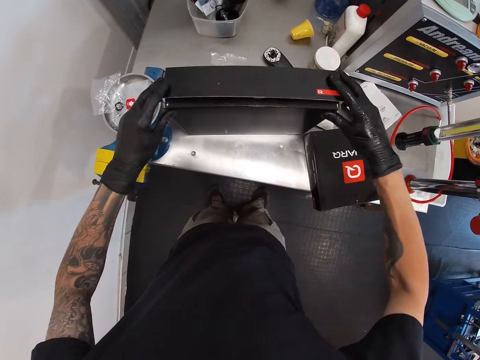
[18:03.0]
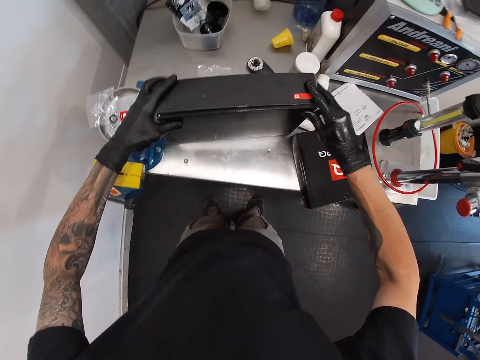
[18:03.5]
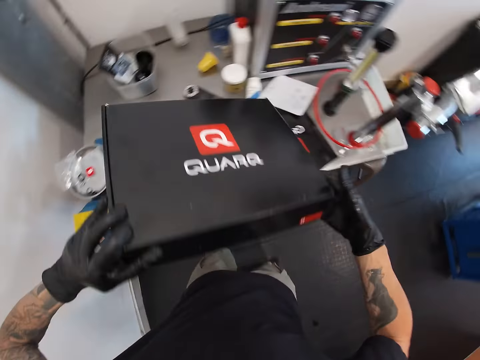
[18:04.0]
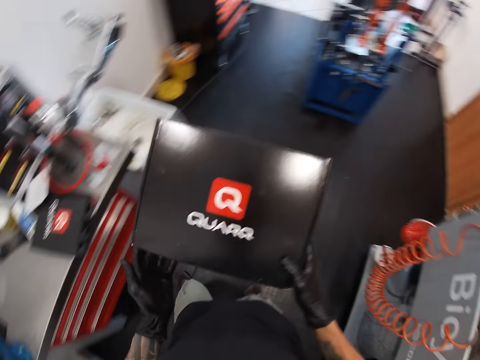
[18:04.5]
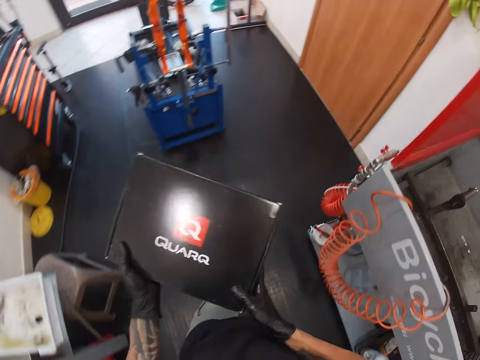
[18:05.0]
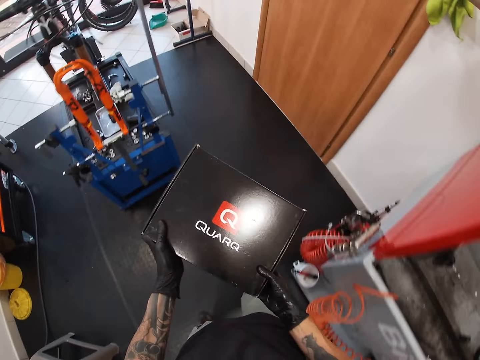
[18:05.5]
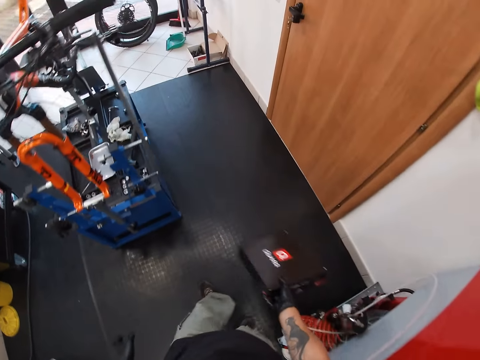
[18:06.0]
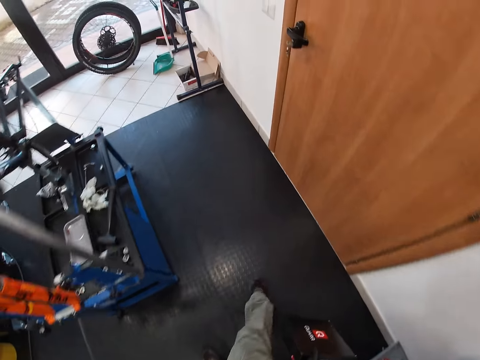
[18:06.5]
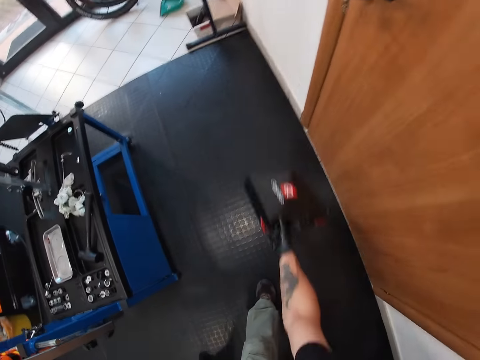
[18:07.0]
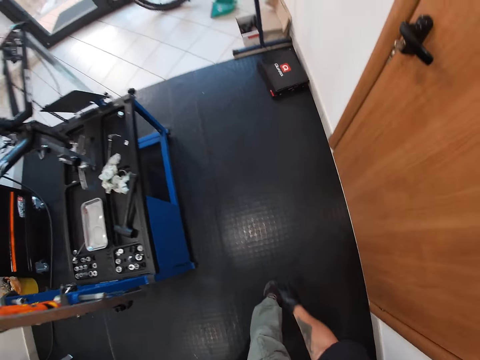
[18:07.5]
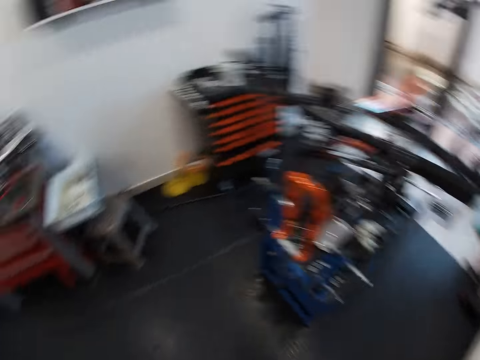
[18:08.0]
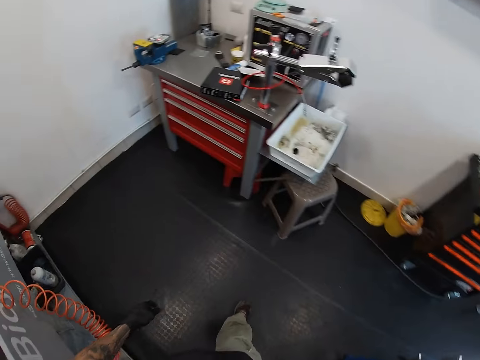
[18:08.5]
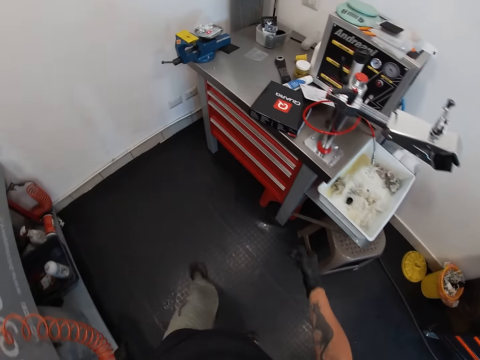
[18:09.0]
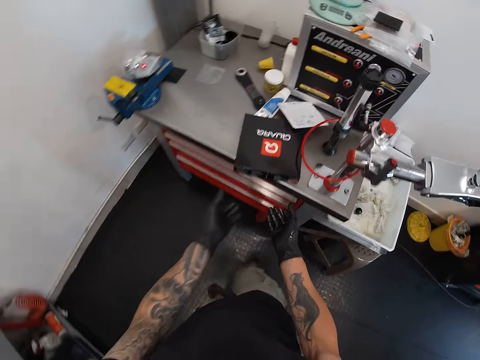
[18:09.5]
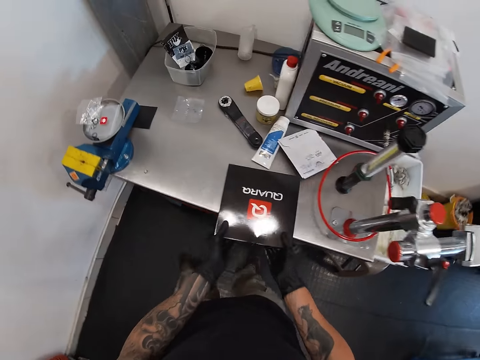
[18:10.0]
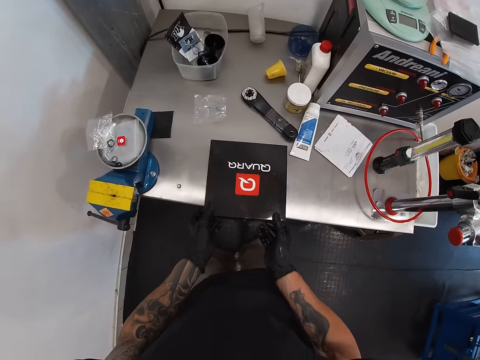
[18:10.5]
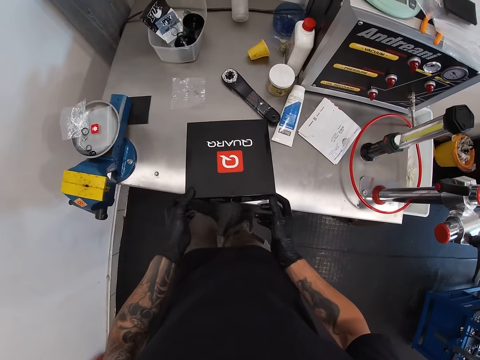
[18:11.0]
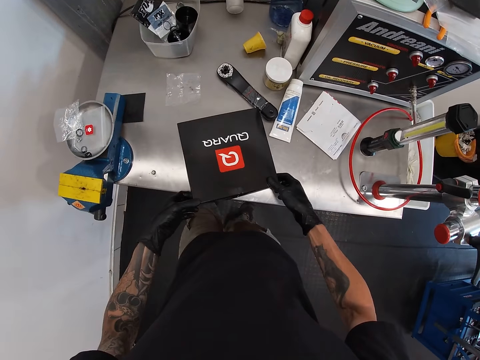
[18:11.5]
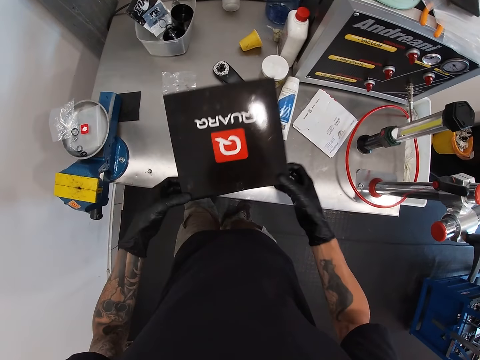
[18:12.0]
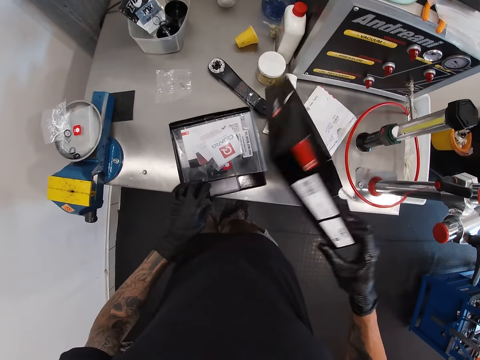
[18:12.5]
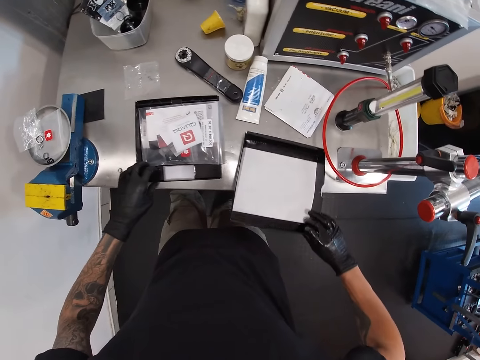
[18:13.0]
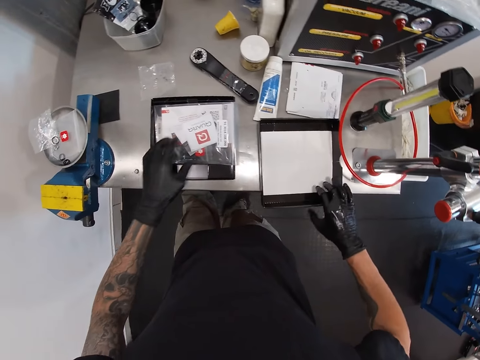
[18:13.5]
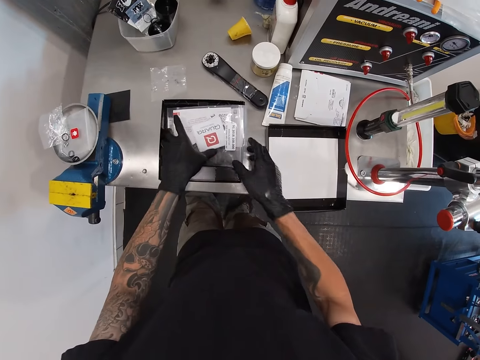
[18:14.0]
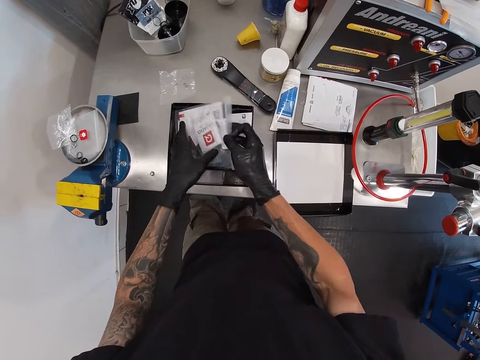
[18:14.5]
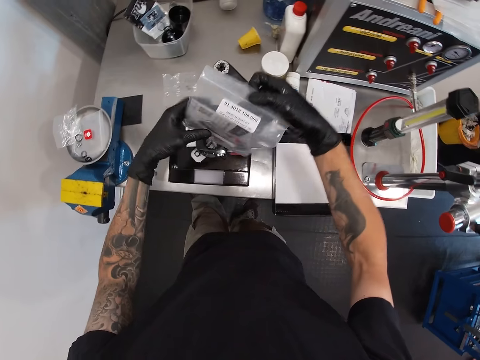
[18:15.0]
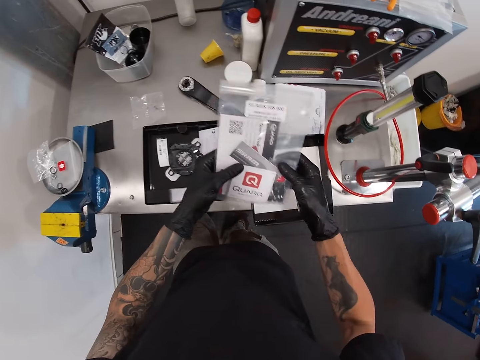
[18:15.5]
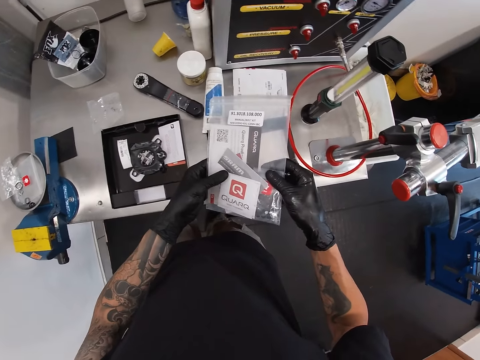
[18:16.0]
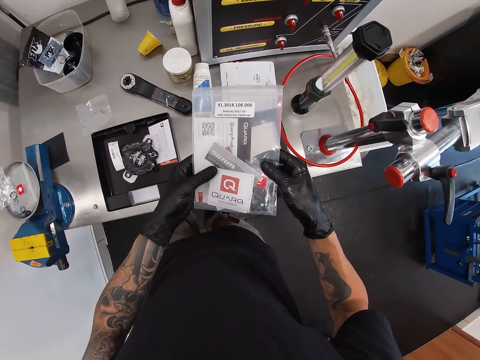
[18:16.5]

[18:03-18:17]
The camera wearer lifts the box. He walks away from the tool trolley towards the bicycle. He throws the bigger box on the floor with his right hand. He walks around. He adjusts the smaller box of power meter crank on the tool trolley with his hands. He pulls the box. He pushes the box. He opens the small box on the table with his hands. He picks up a paper from the box.

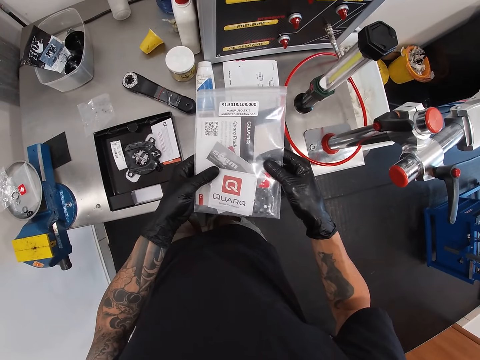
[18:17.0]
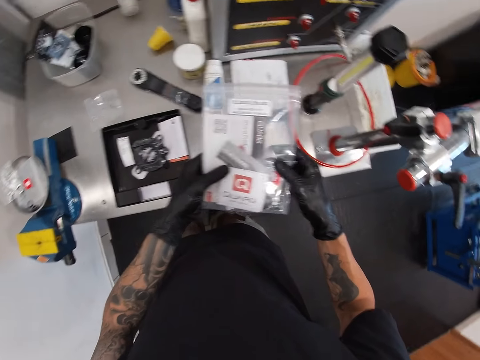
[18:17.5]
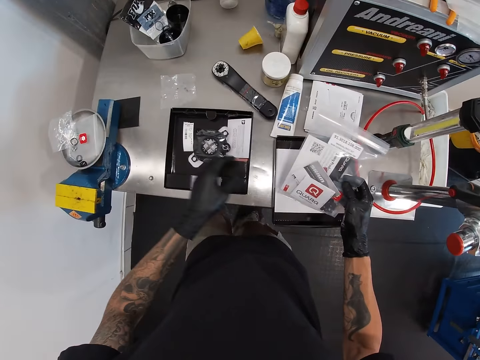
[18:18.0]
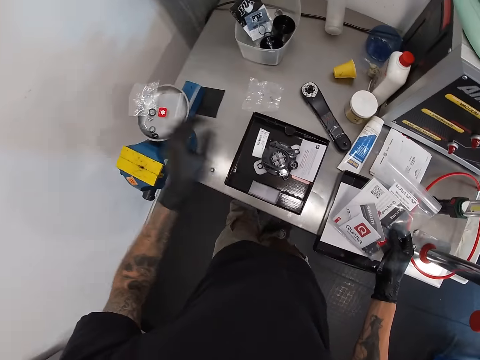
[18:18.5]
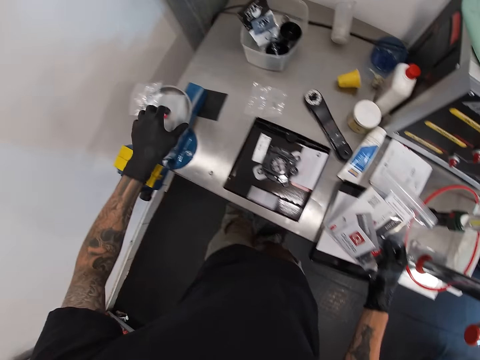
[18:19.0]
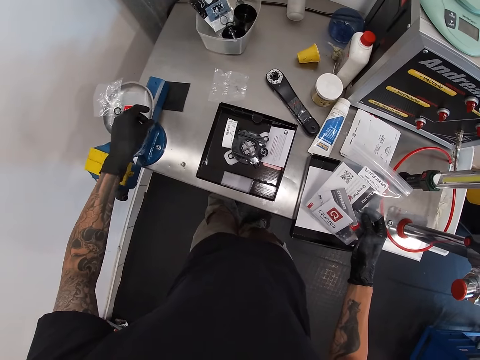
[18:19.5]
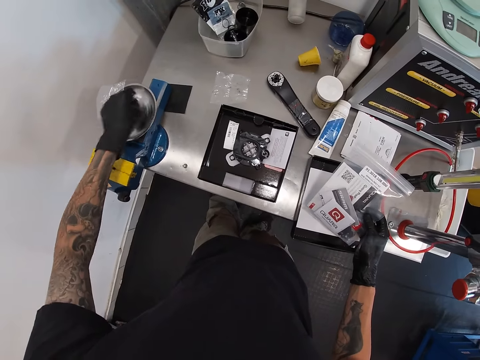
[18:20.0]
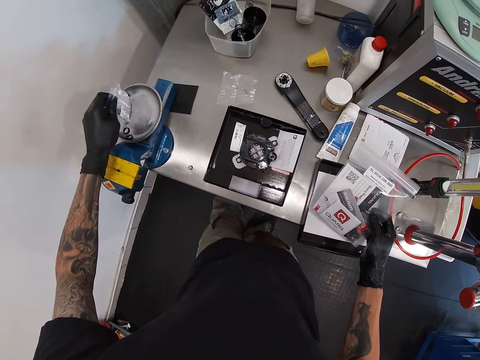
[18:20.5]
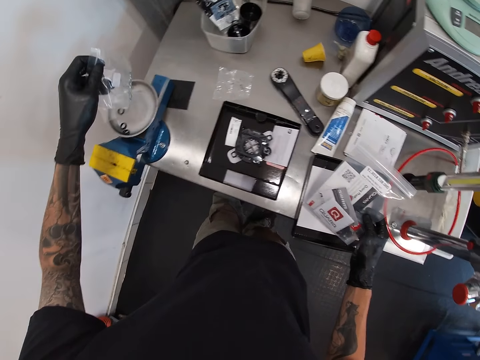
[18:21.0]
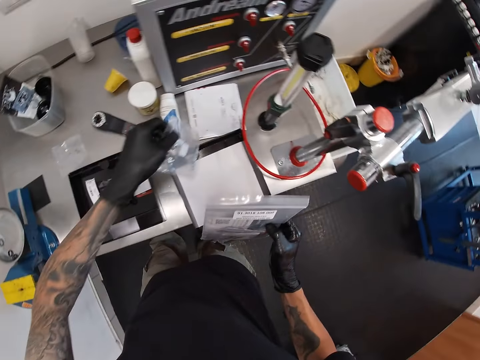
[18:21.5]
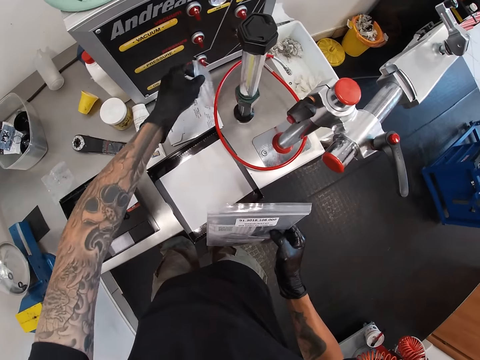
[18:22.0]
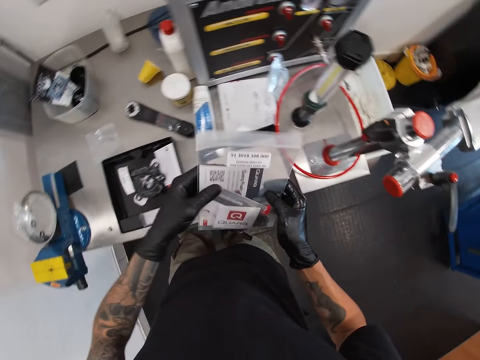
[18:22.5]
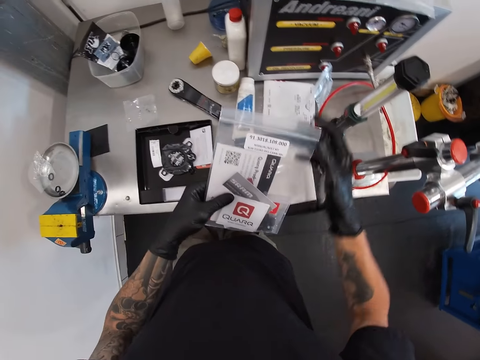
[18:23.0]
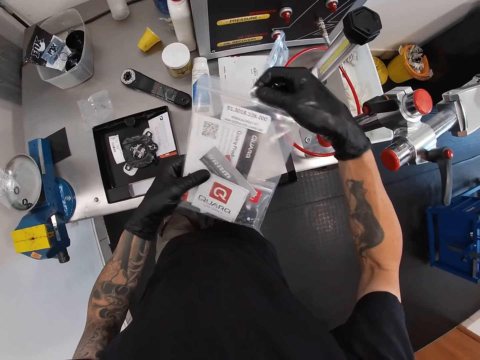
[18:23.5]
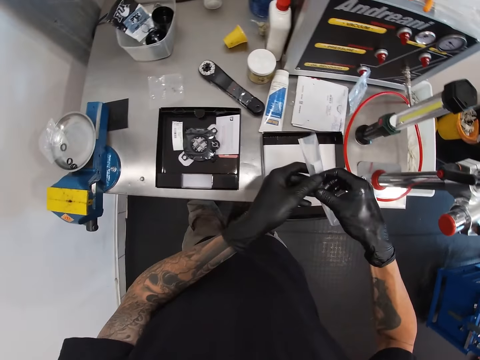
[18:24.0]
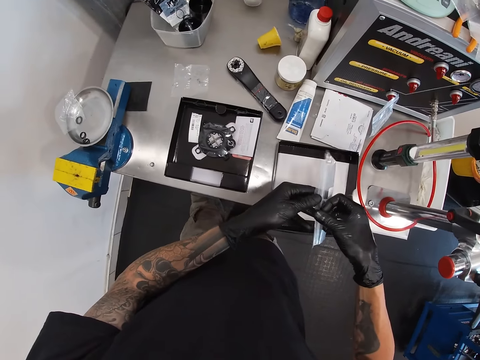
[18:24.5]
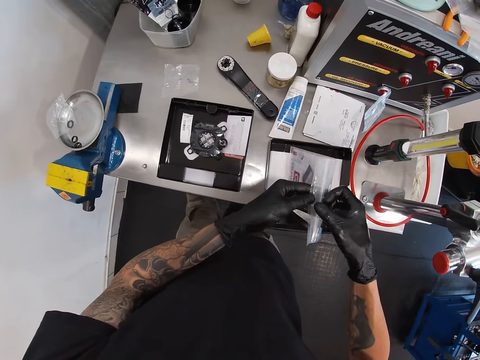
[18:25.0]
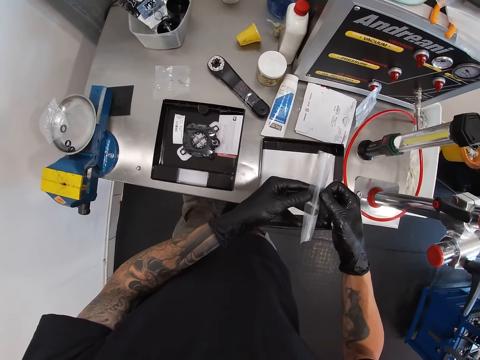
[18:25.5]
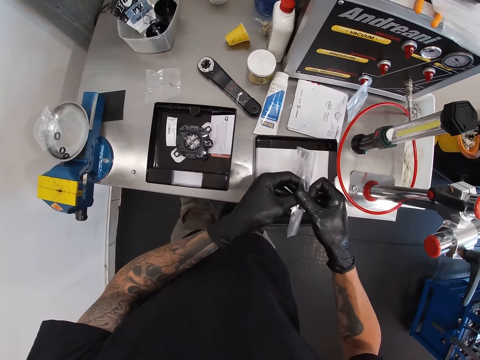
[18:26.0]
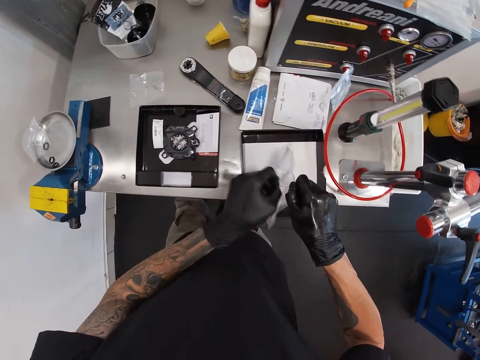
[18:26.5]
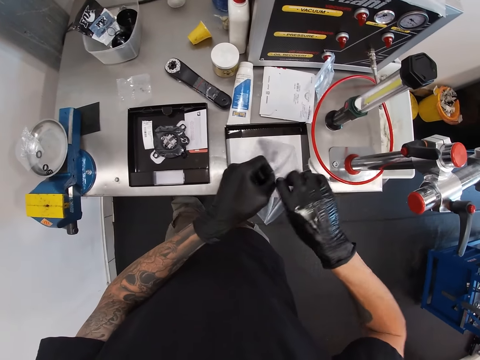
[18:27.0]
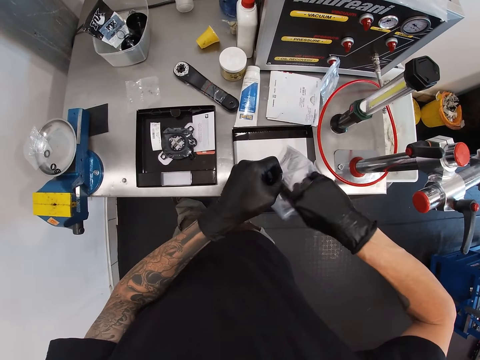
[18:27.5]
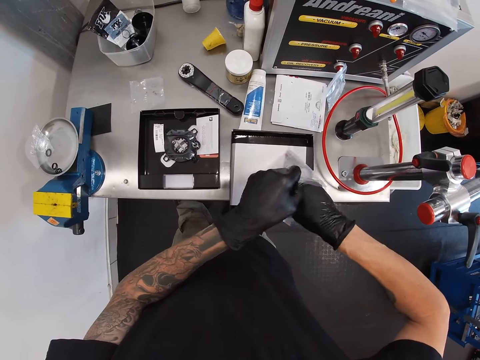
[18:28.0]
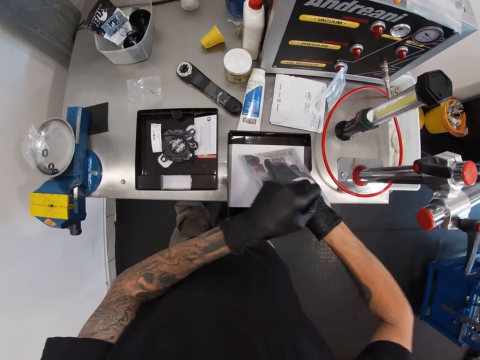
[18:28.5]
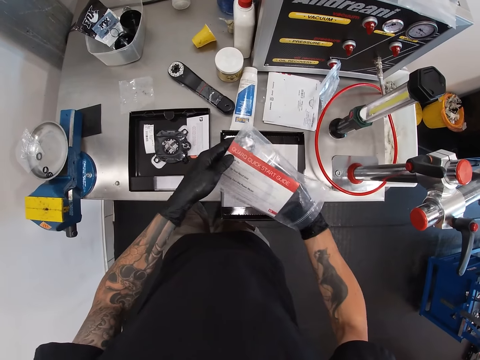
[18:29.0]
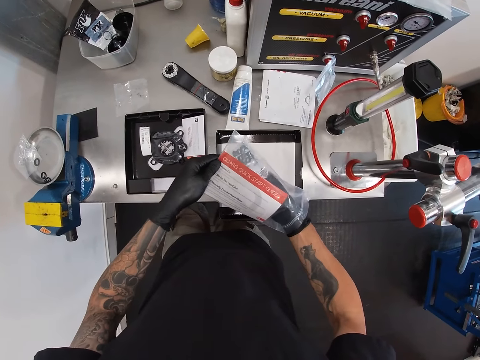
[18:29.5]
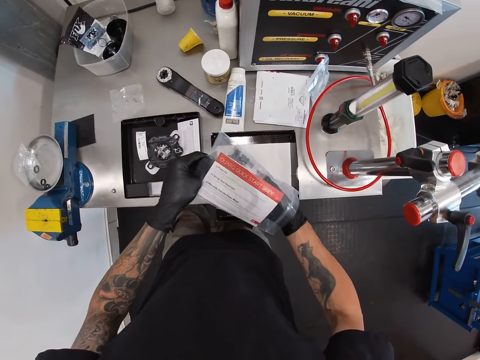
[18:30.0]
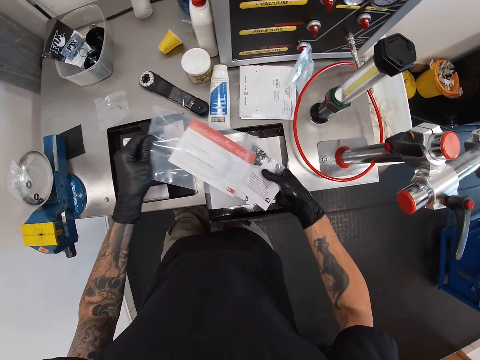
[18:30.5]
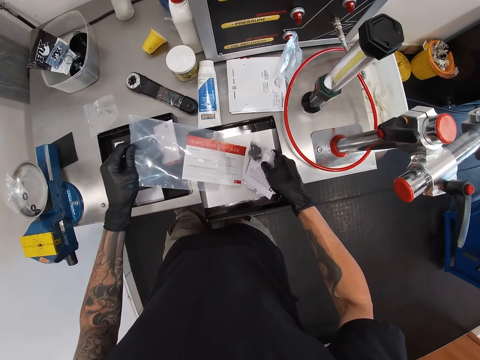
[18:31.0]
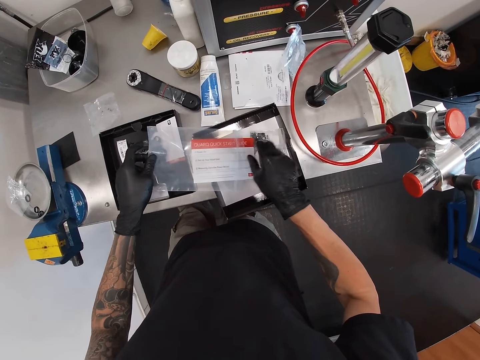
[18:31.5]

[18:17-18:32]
The camera wearer picks up a nylon from a container on the table with his left hand. He drops the nylon in his left hand on the table. He opens the nylon in his right hand with his left hand. He removes some items from the nylon in his left hand with his right hand.
